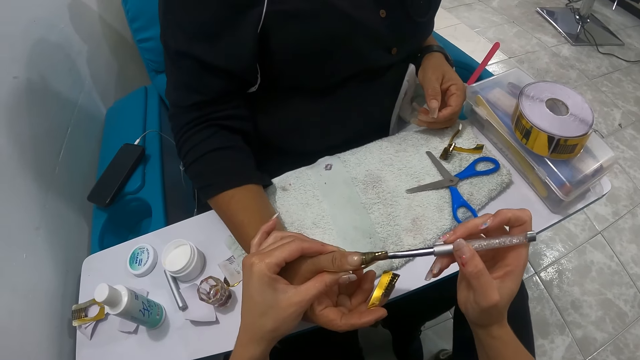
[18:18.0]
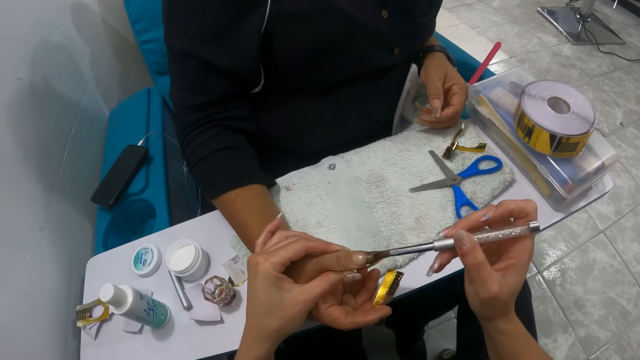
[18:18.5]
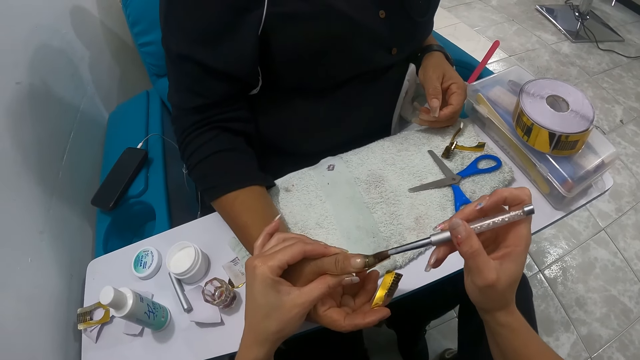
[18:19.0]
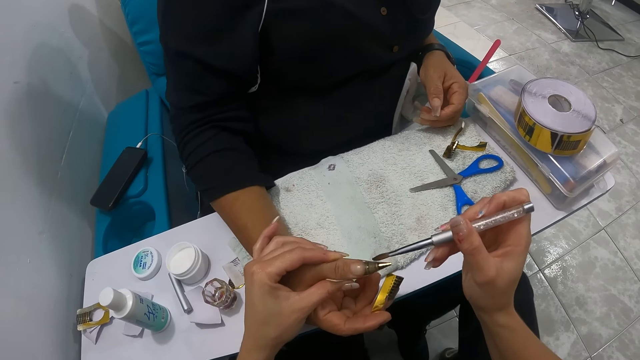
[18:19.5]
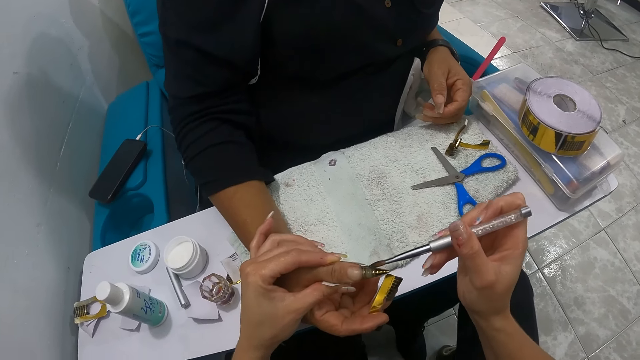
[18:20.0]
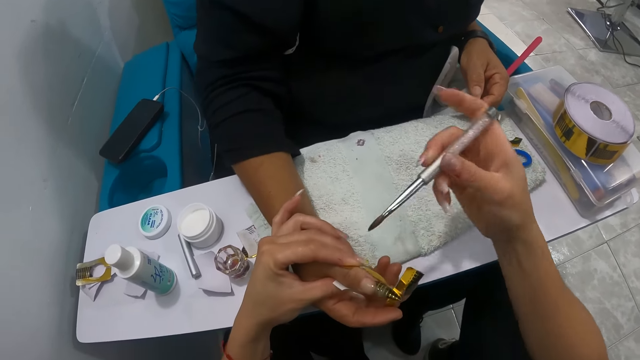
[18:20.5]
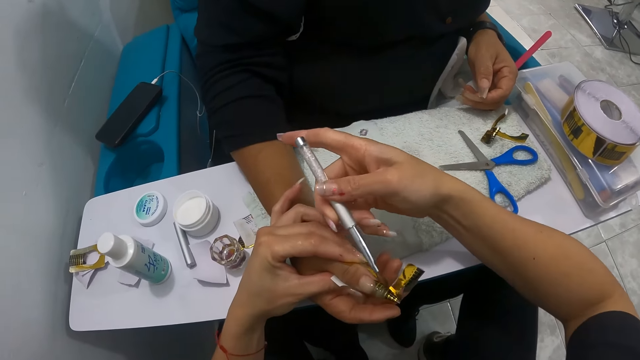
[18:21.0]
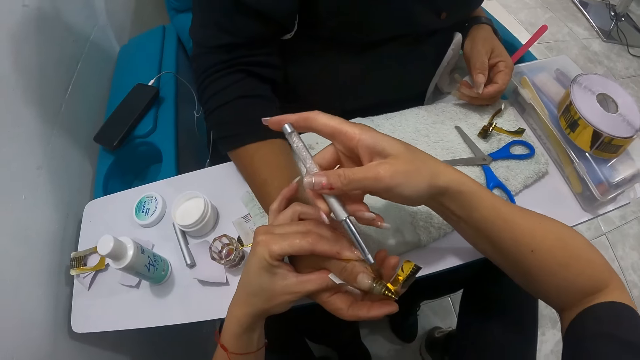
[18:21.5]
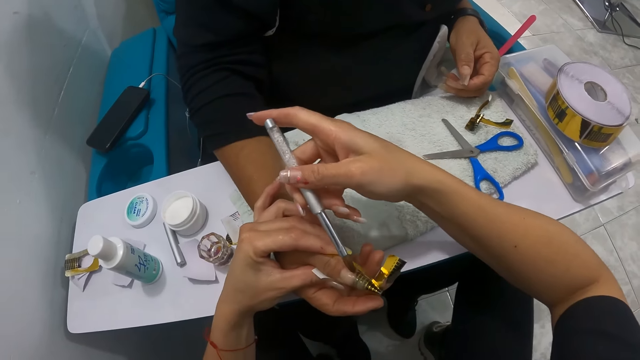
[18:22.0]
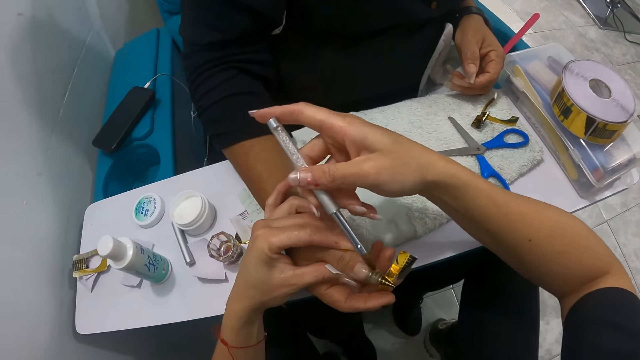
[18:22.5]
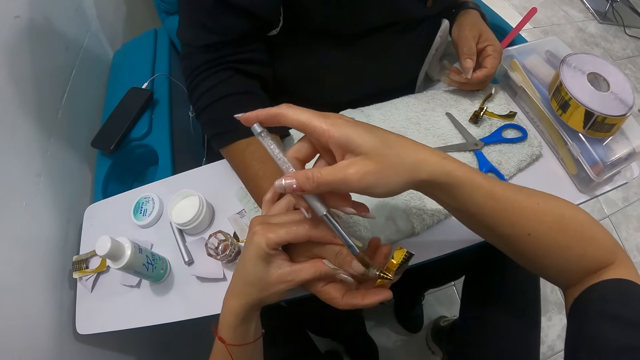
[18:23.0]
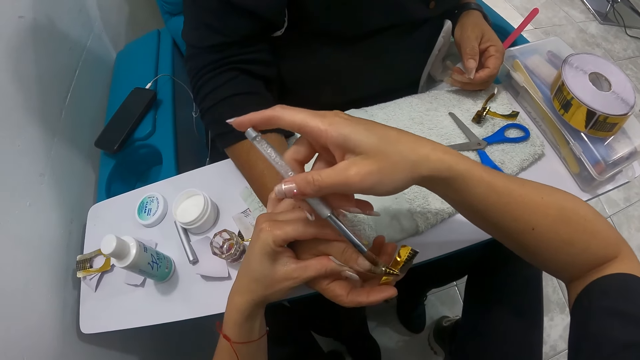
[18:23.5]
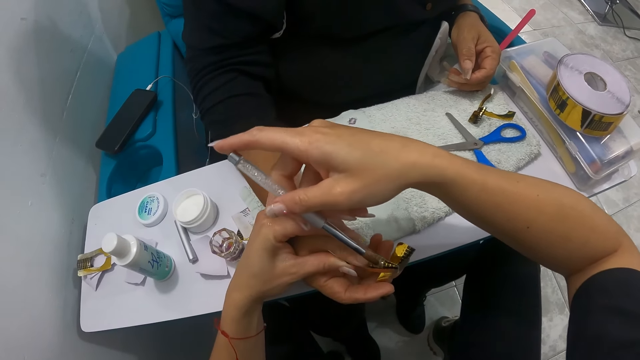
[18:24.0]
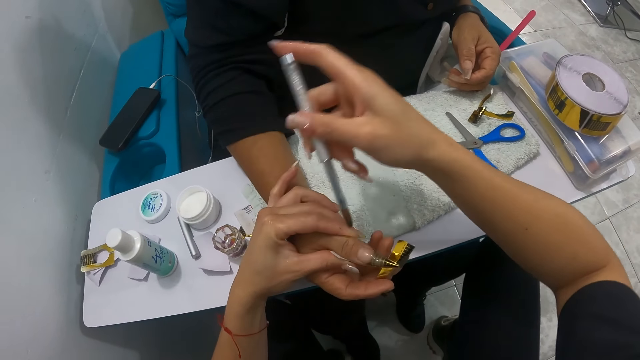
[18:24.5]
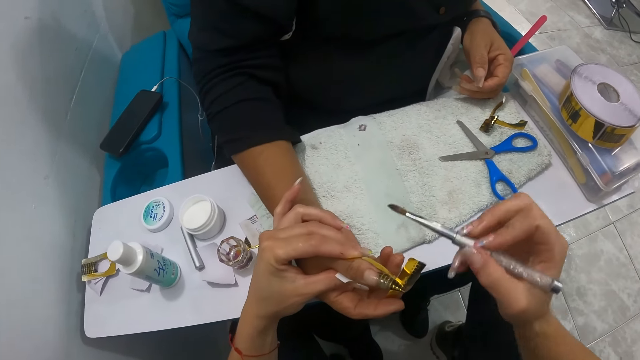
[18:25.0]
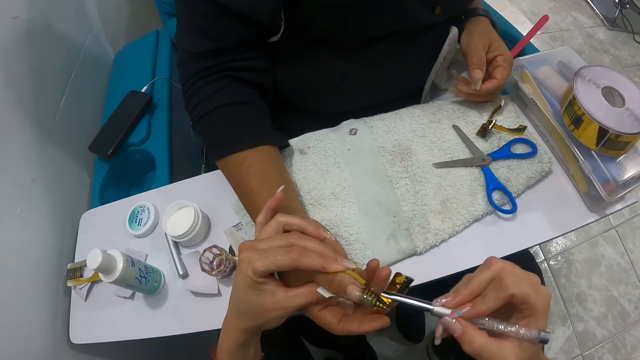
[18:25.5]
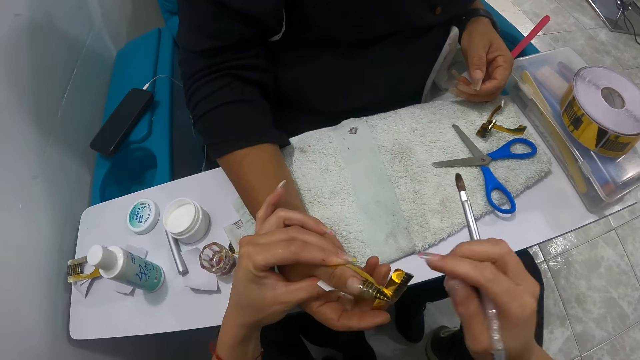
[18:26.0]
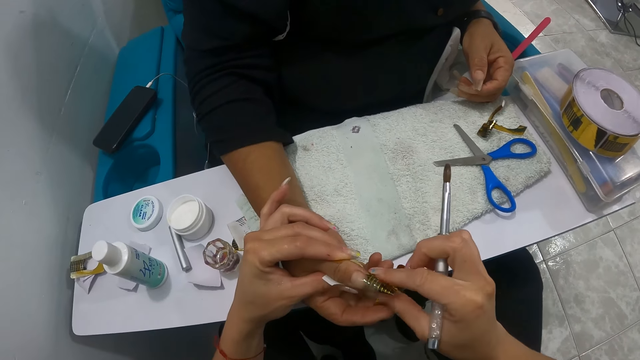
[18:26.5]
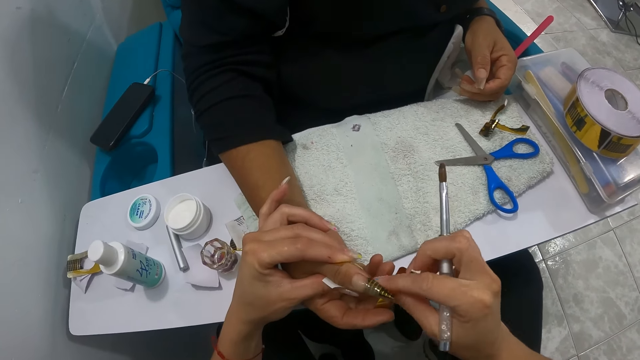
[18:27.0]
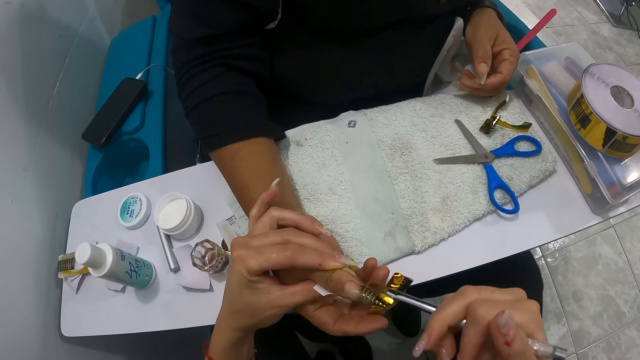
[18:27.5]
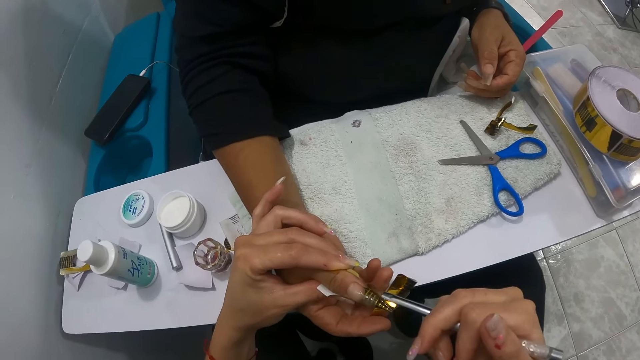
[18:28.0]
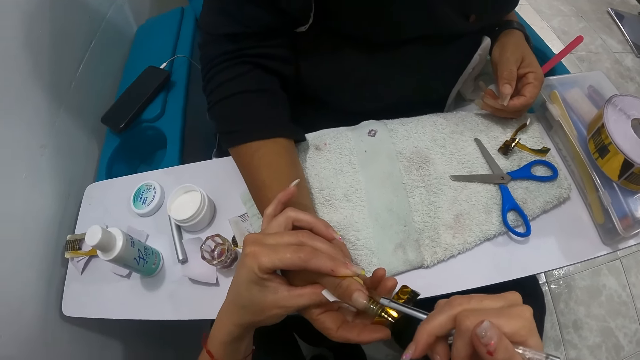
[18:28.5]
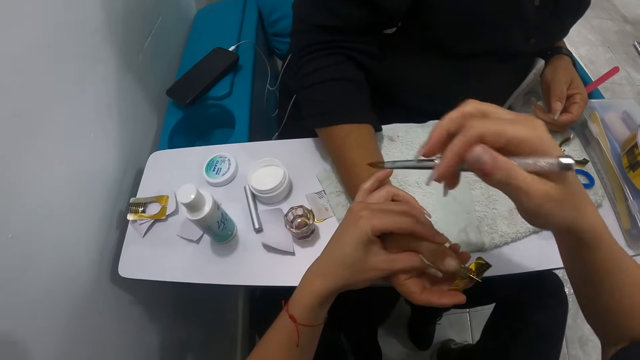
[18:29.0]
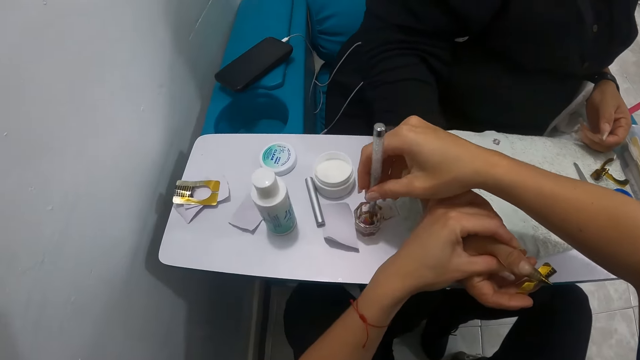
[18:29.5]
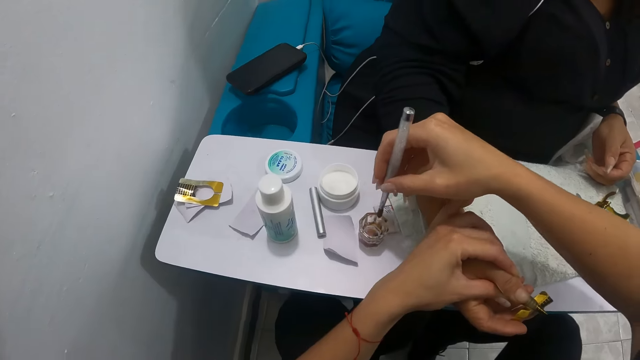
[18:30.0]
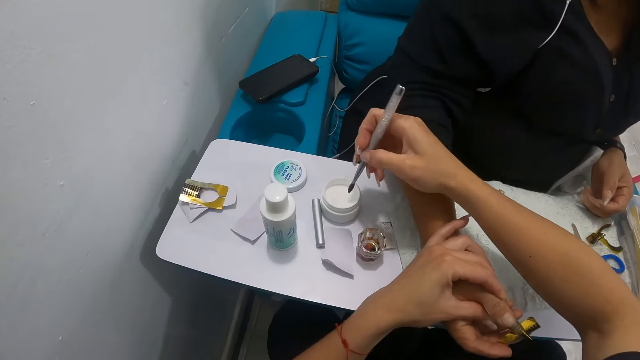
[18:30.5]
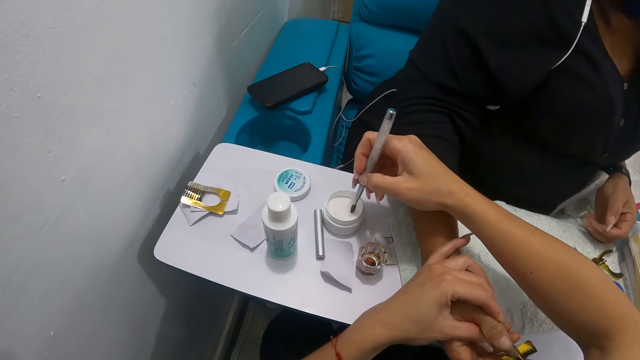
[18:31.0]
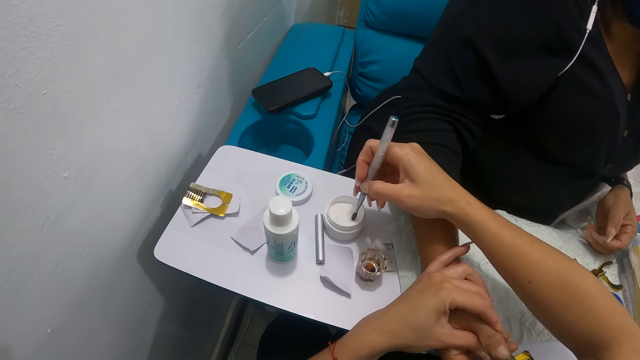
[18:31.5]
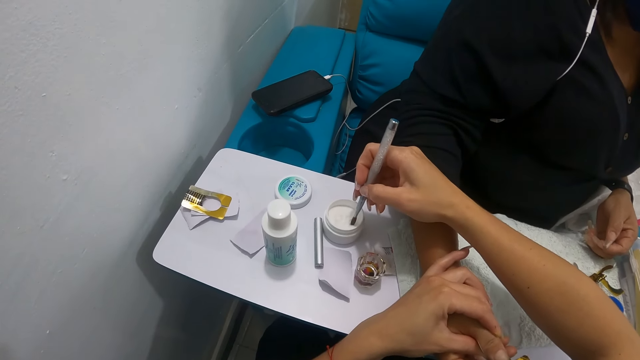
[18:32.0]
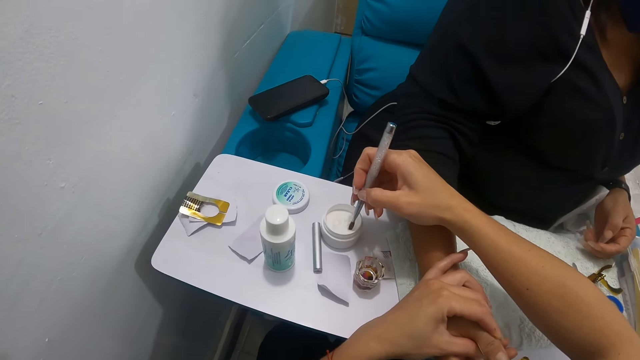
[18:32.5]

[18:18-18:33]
The camera wearer touches a towel on the table with the nail brush in her right hand and rubs the brush on the towel. She paints the right thumb nail of the woman with the nail brush in her right hand. She touches the towel on the table with the nail brush in her right hand and rubs the brush on the towel. She paints the right thumb nail of the woman with the nail brush in her right hand. She presses the nail. She polishes the woman's nail. She dips the nail brush in her right hand inside a thinner on the table. She dips the nail brush in her right hand inside the nail polish on the table.

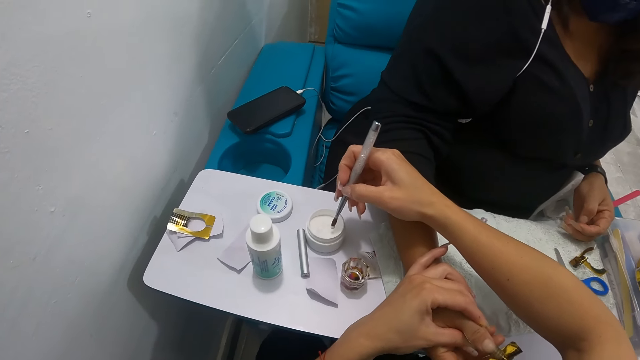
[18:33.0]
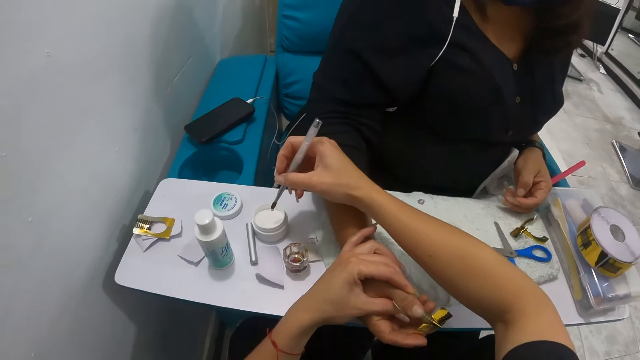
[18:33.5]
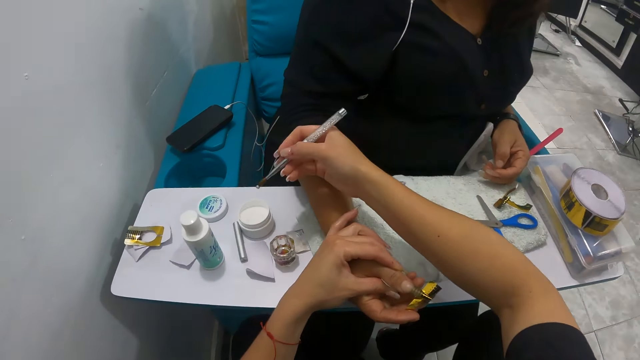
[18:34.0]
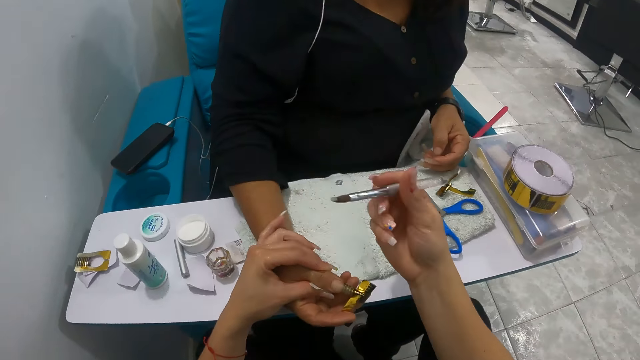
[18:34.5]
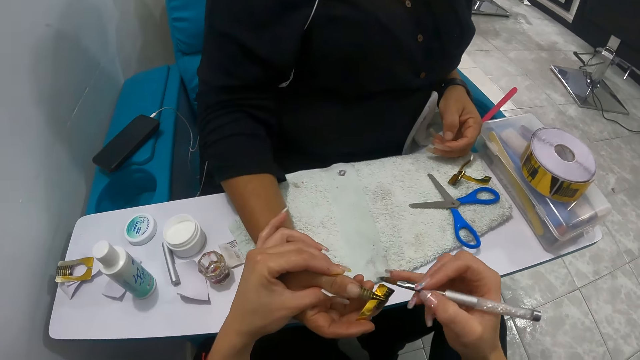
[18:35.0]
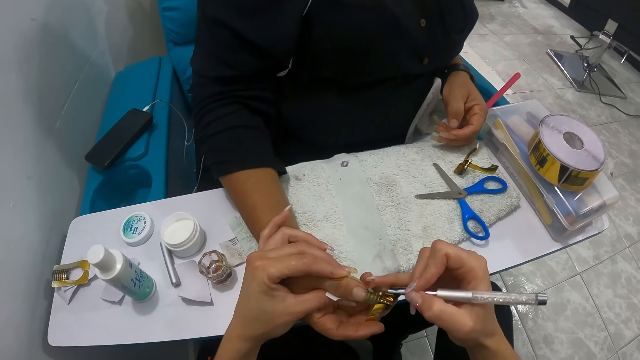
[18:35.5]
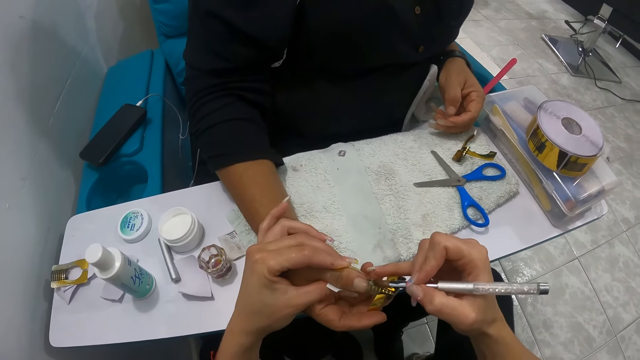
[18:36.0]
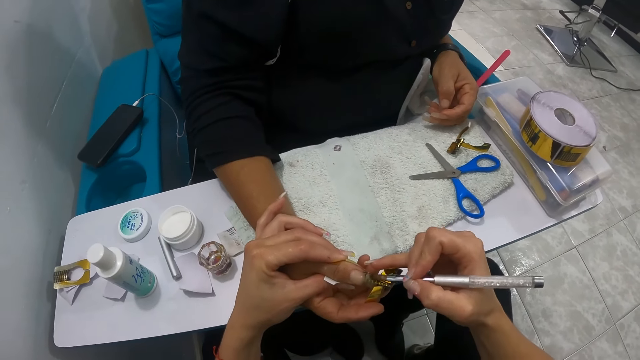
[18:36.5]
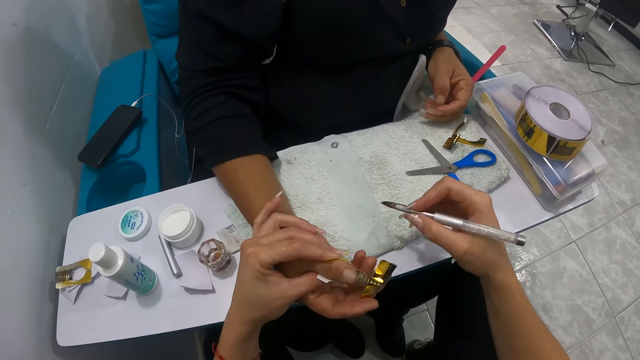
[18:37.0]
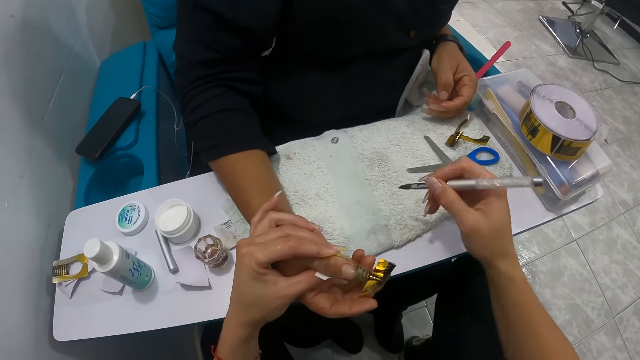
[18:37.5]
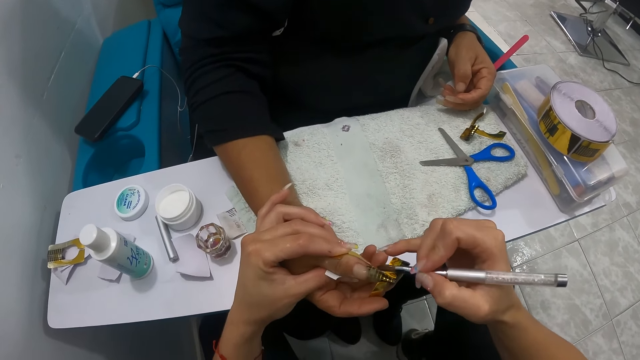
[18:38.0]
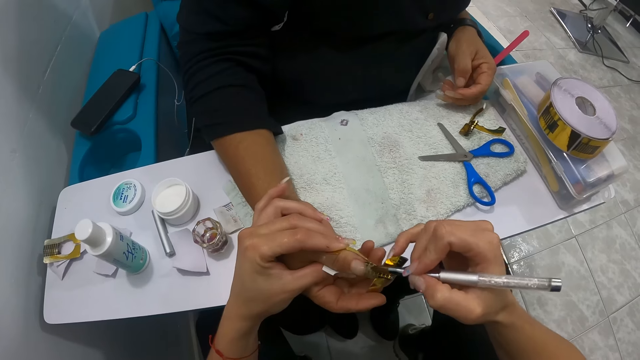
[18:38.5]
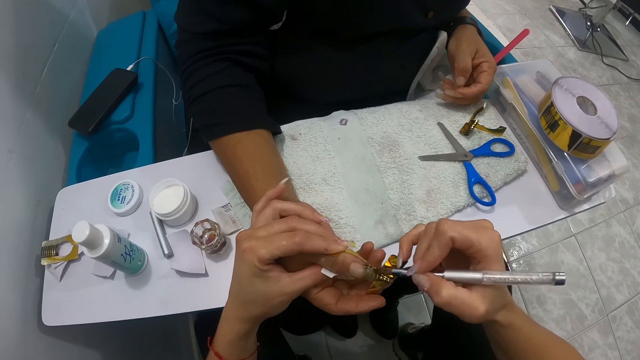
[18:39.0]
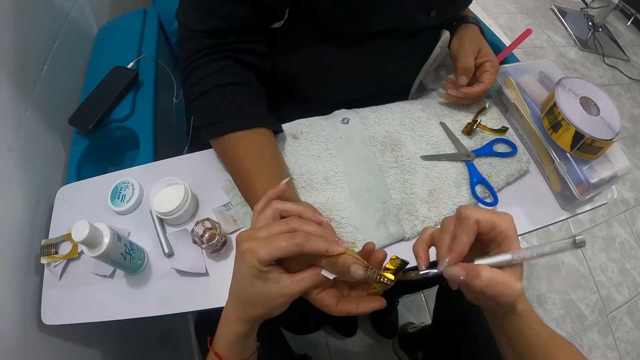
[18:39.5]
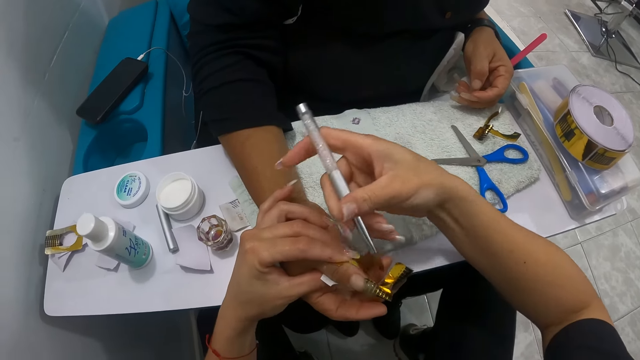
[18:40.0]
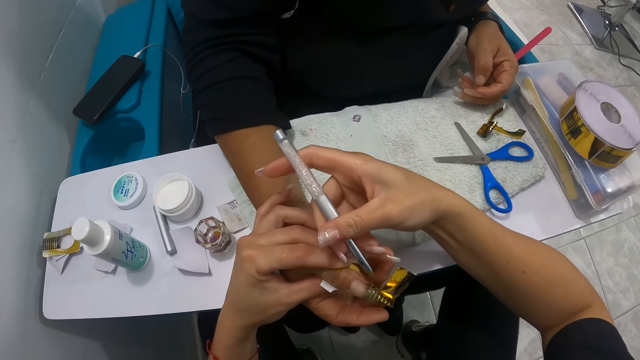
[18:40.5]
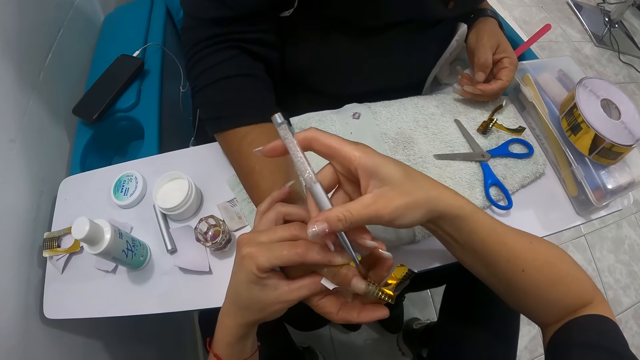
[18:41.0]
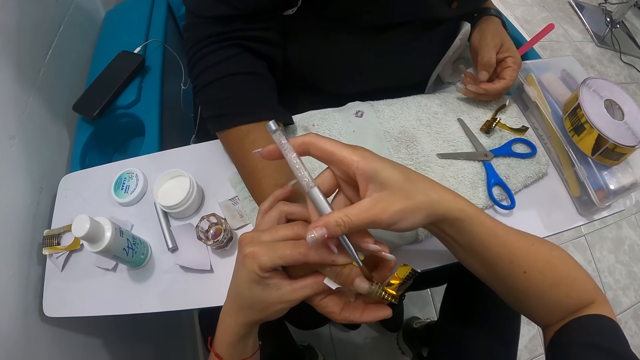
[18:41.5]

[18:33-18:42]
The camera wearer paints the right thumb nail of the woman with the nail brush in her right hand. She wipes the brush in her right hand on a towel on the table. She paints the right thumb nail of the woman with the nail brush in her right hand.
